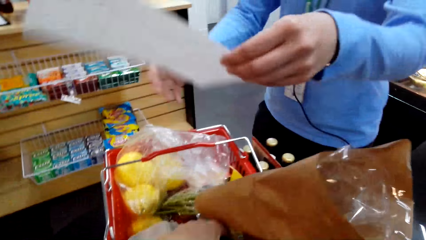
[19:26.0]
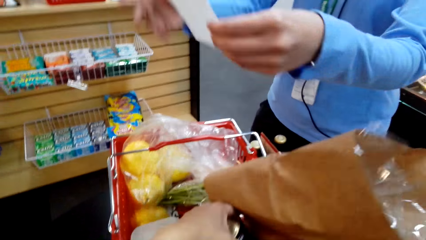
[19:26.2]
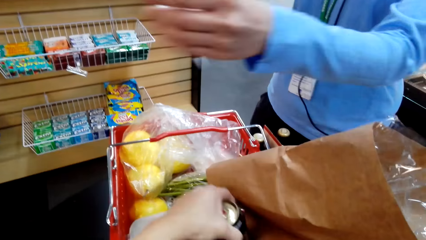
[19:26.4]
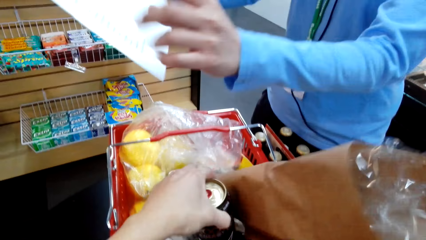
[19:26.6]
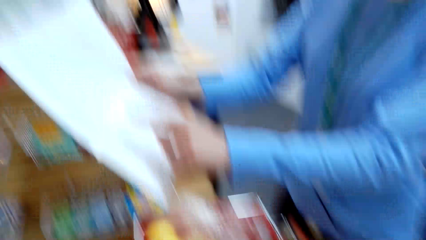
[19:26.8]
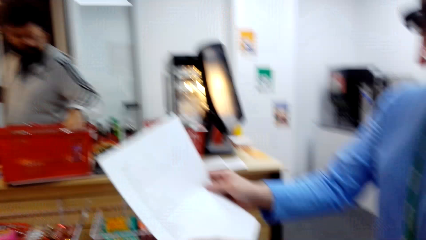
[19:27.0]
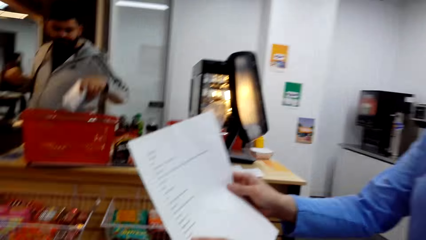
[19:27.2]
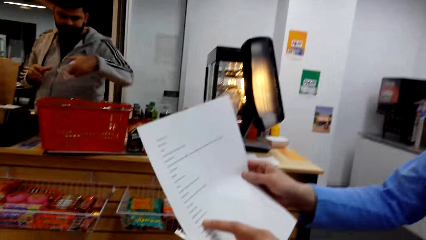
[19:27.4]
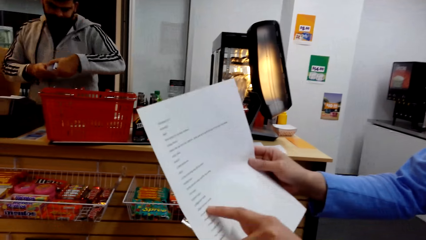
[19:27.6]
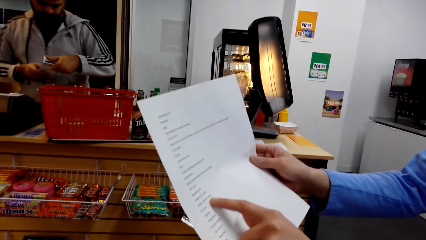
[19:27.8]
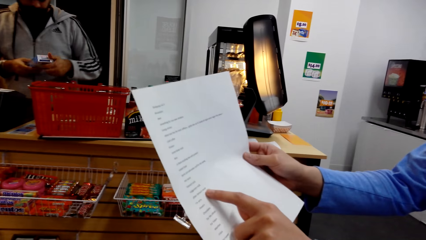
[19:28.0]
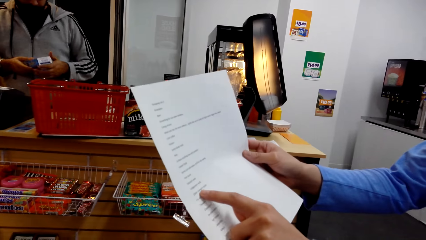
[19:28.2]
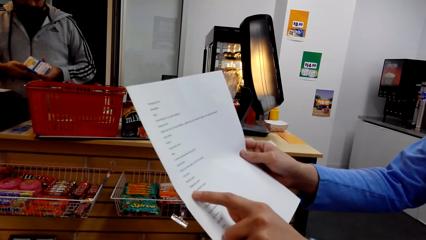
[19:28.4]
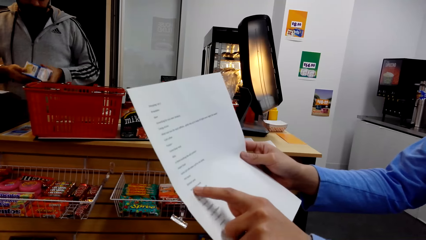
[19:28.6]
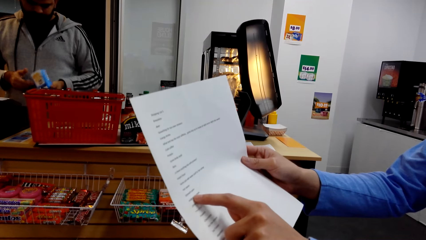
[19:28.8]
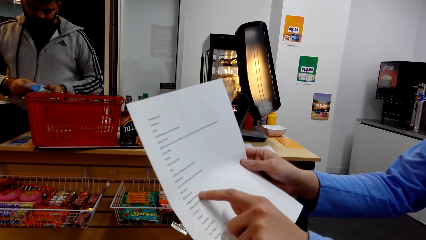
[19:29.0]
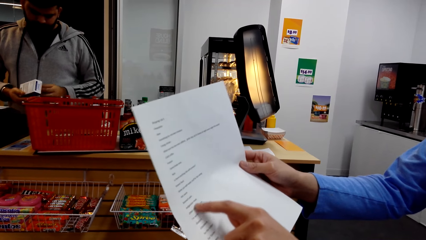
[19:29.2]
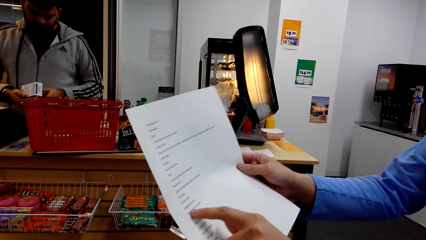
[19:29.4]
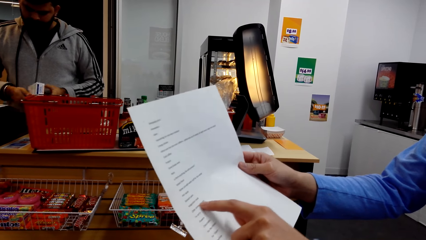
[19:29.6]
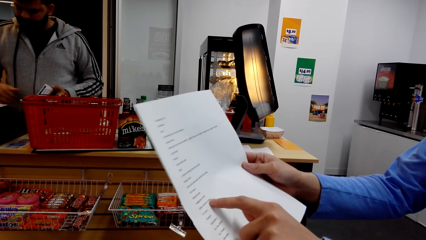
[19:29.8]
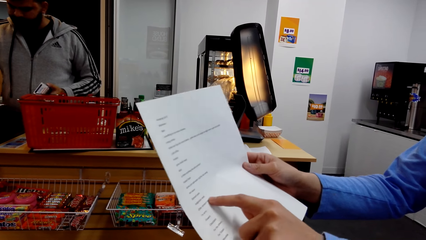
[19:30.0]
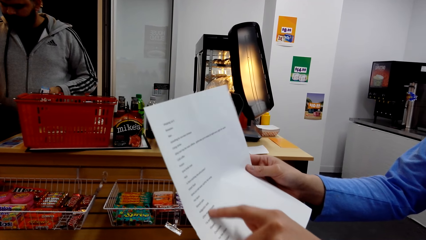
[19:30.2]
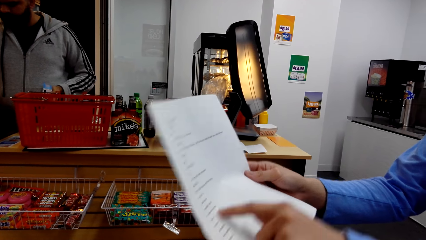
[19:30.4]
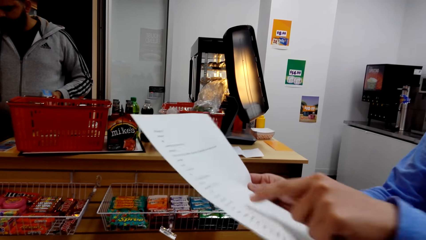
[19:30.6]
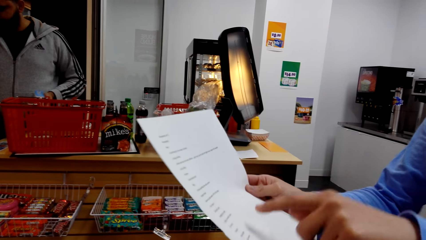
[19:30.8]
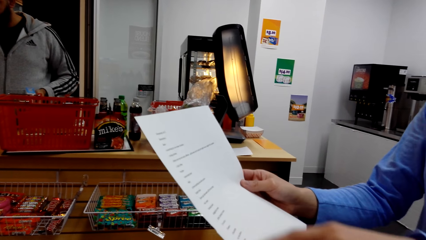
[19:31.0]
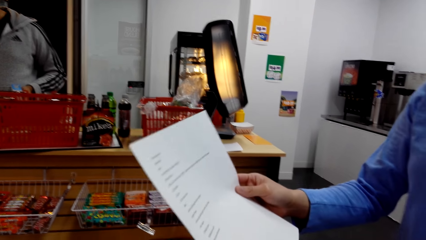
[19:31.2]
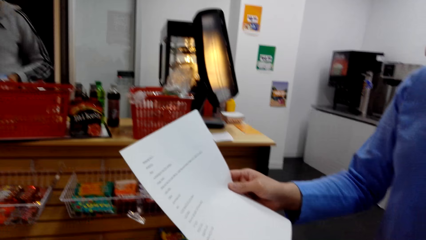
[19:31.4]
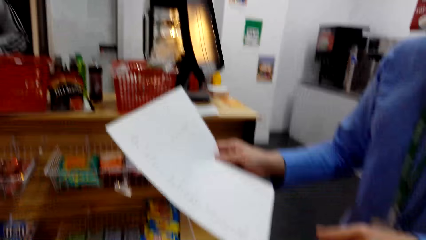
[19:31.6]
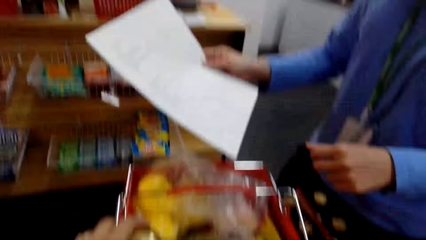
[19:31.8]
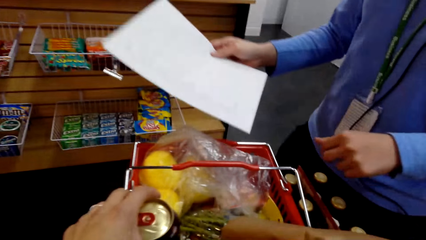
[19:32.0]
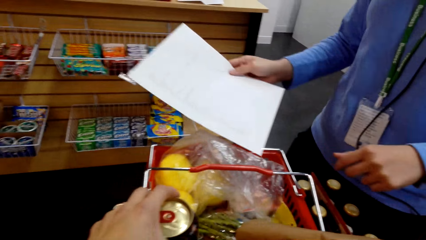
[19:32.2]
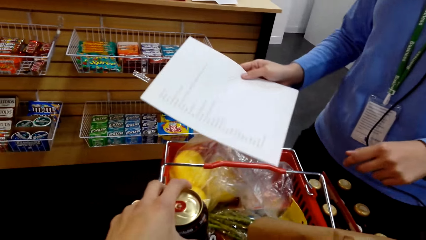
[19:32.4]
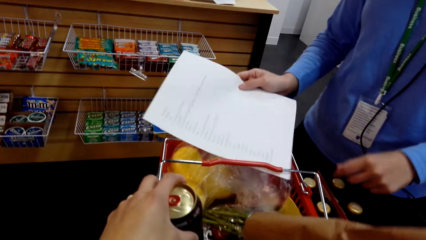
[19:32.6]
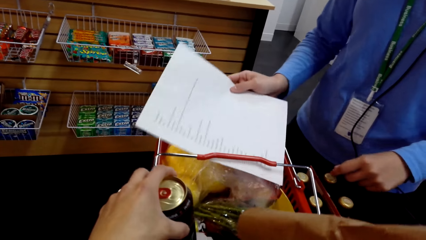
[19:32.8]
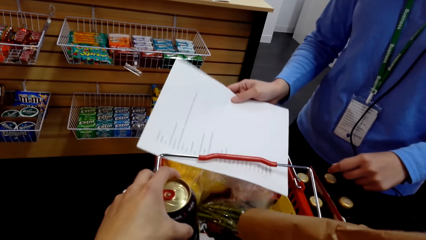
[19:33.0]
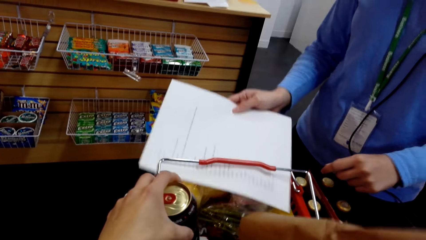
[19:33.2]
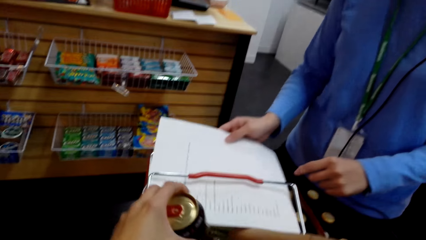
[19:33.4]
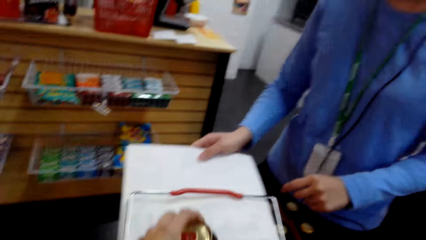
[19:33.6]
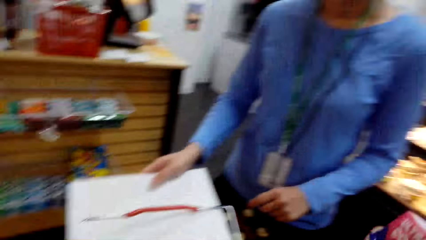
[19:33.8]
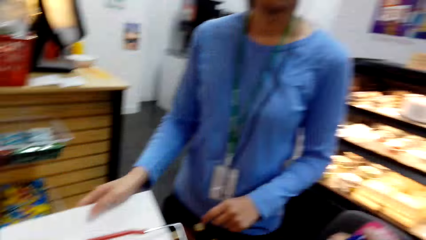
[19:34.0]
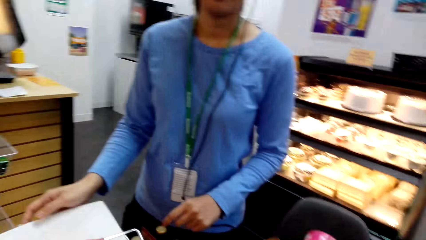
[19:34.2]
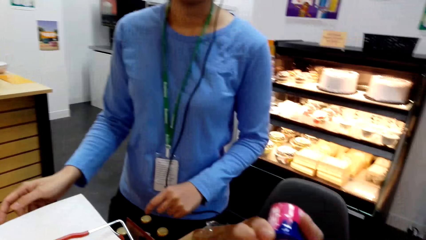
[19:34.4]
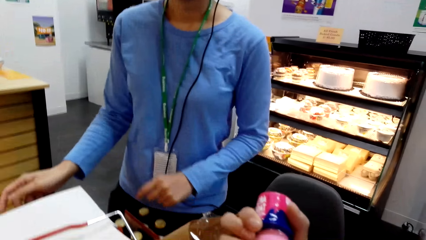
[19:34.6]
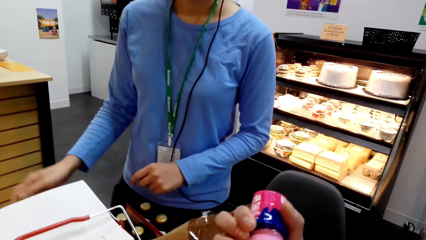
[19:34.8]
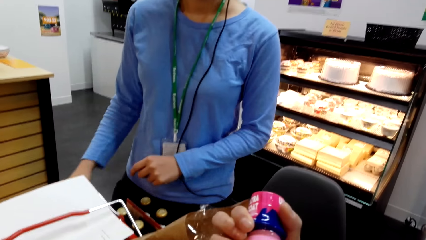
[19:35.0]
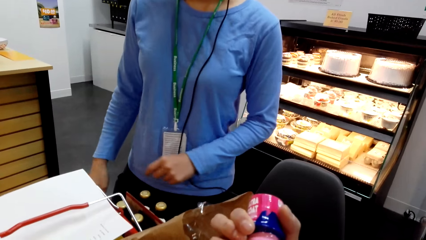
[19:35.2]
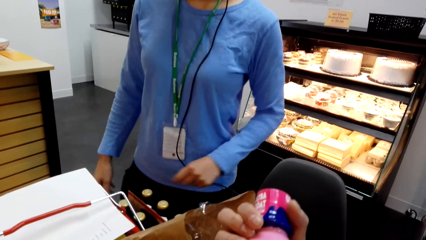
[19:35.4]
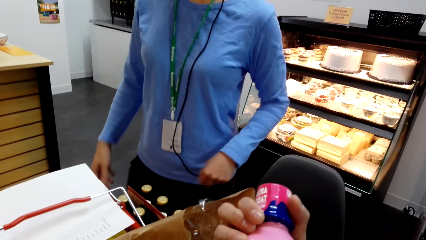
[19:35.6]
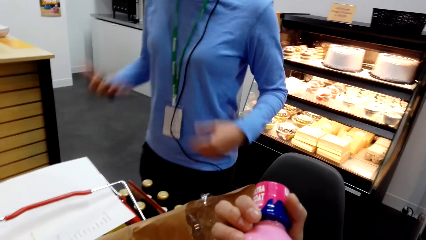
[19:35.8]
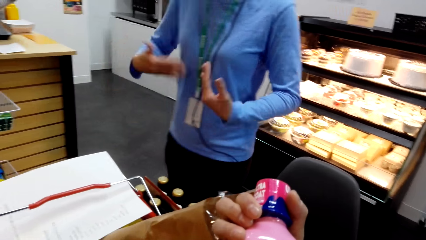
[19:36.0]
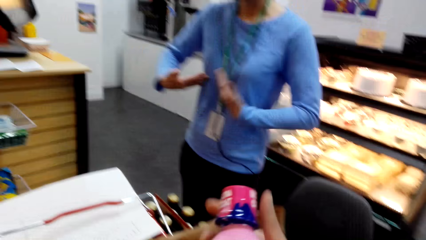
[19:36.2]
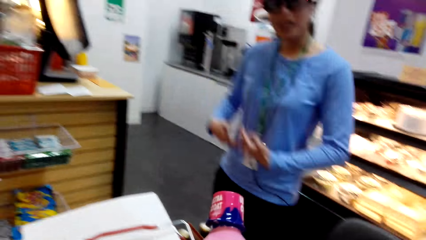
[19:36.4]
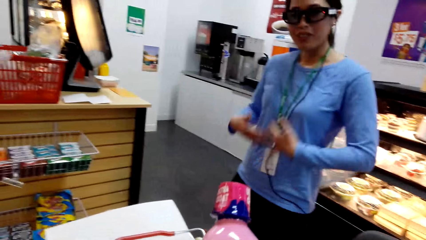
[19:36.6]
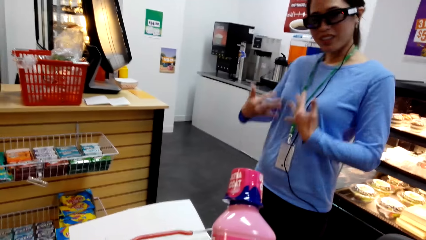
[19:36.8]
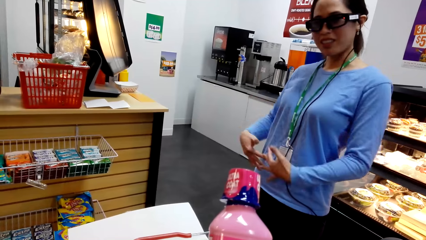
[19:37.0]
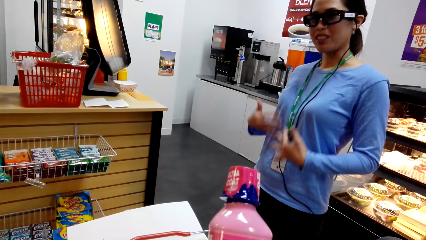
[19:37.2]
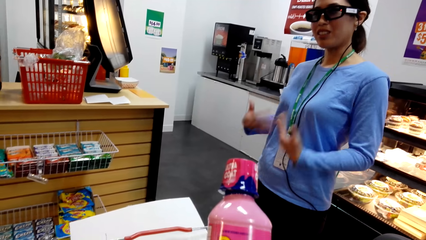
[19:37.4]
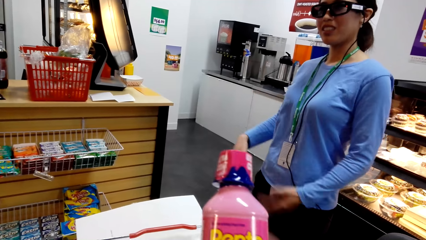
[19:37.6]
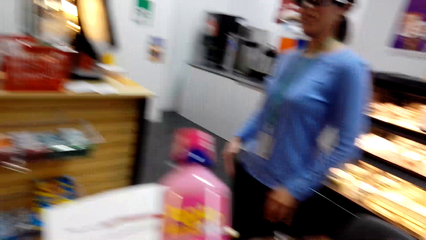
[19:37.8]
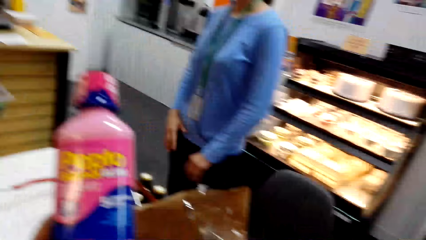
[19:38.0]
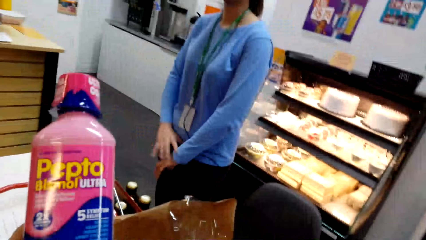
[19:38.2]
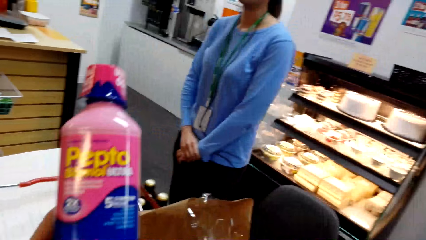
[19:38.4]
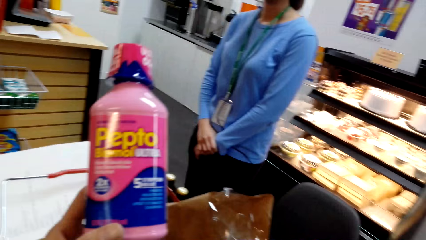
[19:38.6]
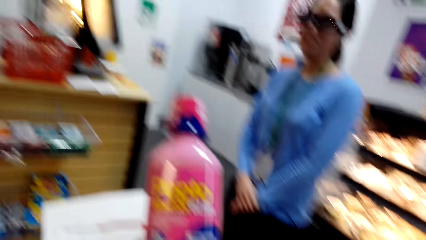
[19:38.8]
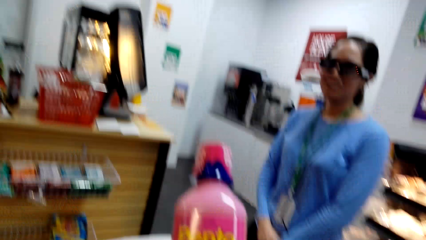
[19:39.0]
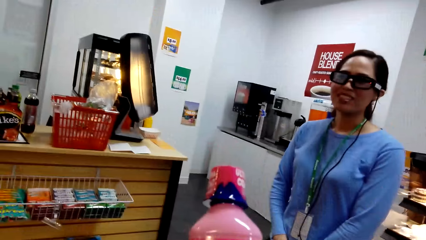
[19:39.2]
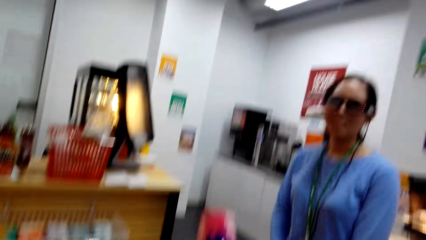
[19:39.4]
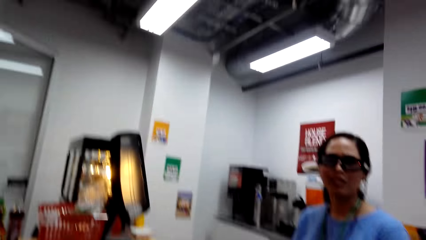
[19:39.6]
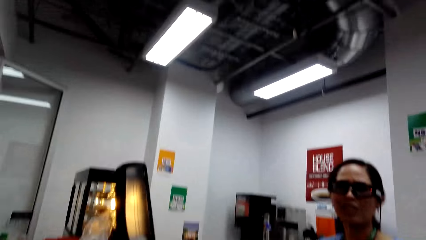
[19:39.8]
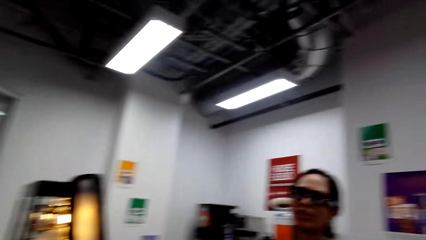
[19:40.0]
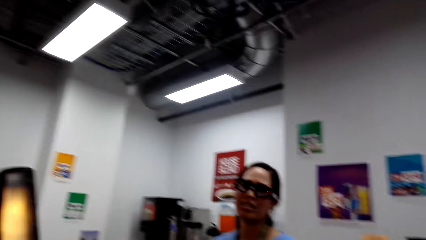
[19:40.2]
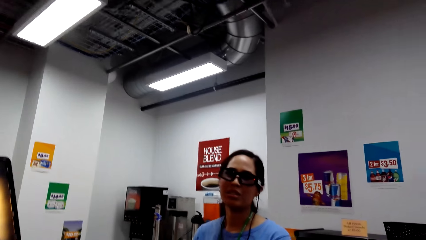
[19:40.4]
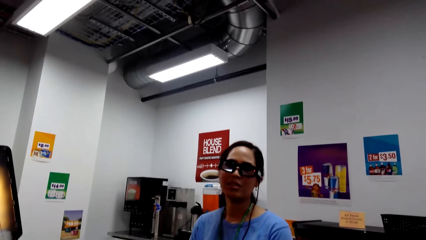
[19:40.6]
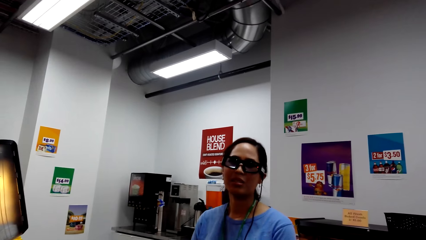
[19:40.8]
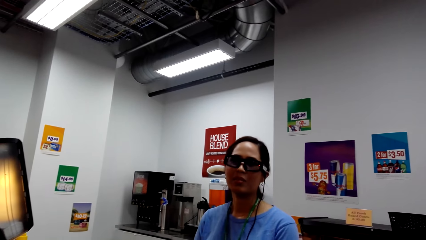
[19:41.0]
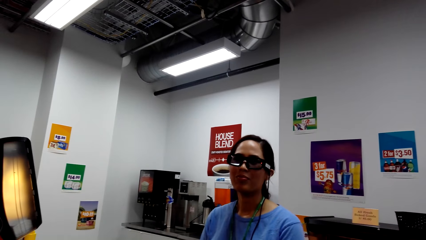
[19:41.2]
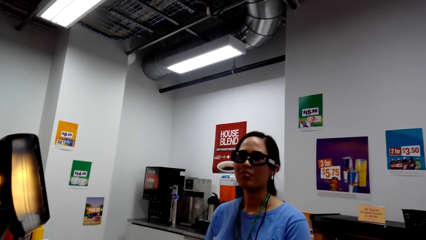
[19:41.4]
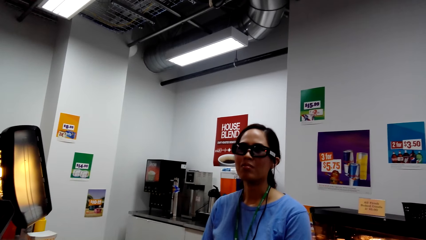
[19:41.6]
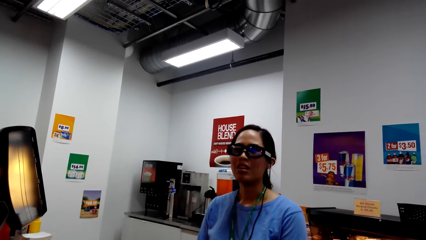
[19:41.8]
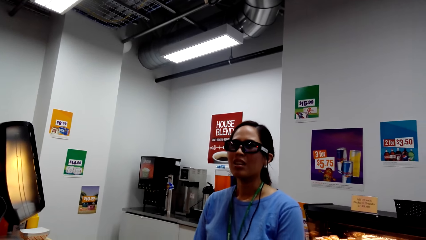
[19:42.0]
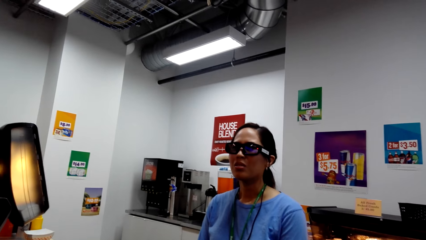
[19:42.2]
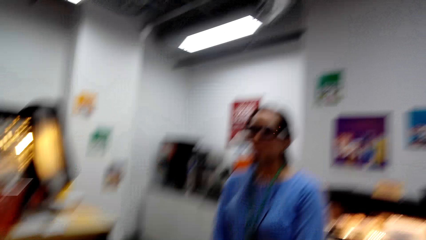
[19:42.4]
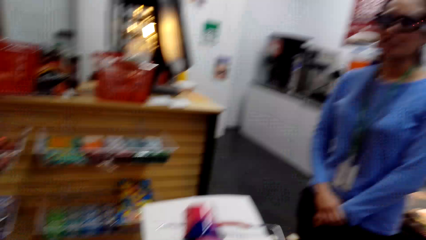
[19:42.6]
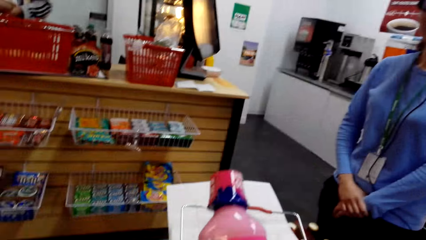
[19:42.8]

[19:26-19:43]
The woman touches the paper in the shopping basket. The camera wearer takes a can in the shopping basket. They hold the record list. The woman reads on the paper. The camera wearer puts the can in the shopping basket. The woman puts paper in the shopping basket. The camera wearer holds the package. They pick up the bottle of something in the shopping basket. They converse with a man and the woman.
